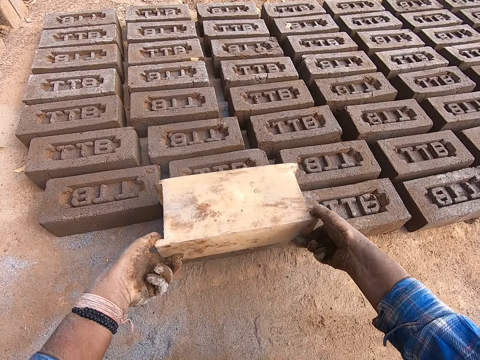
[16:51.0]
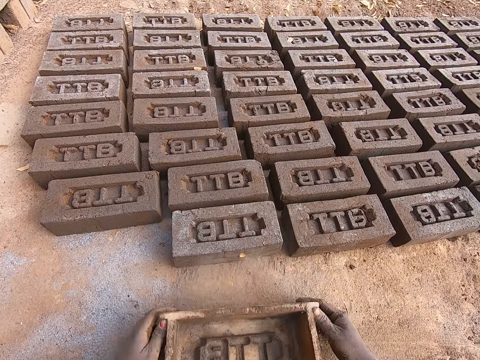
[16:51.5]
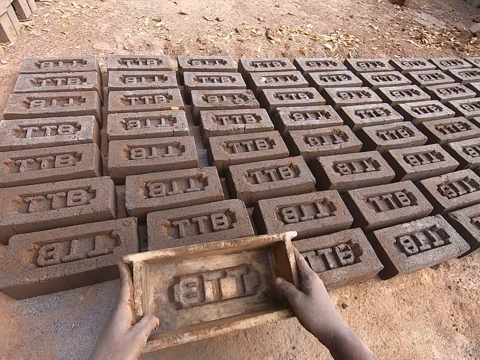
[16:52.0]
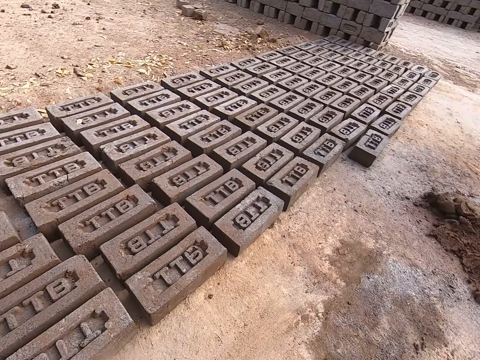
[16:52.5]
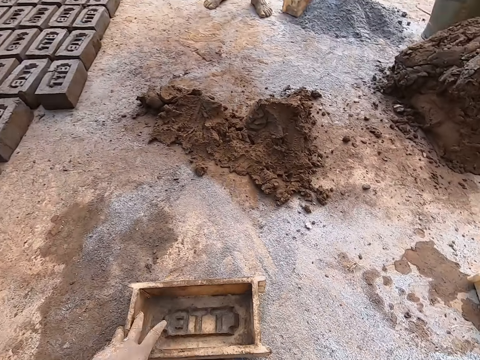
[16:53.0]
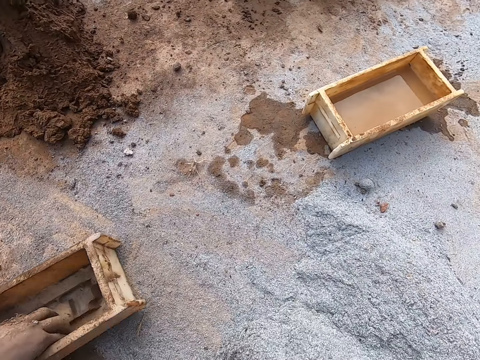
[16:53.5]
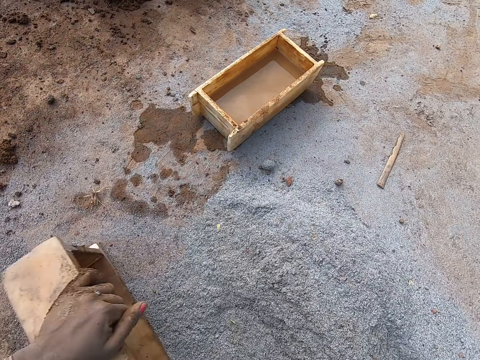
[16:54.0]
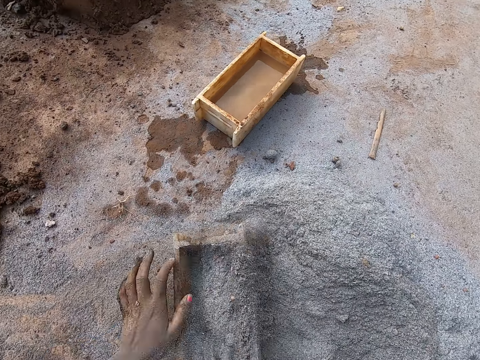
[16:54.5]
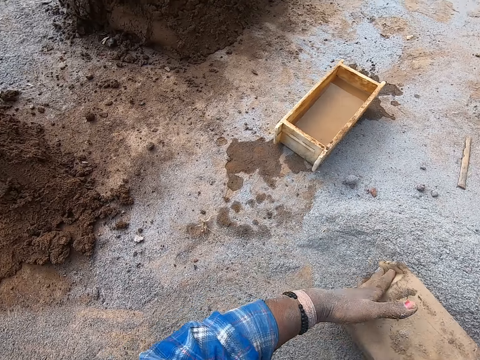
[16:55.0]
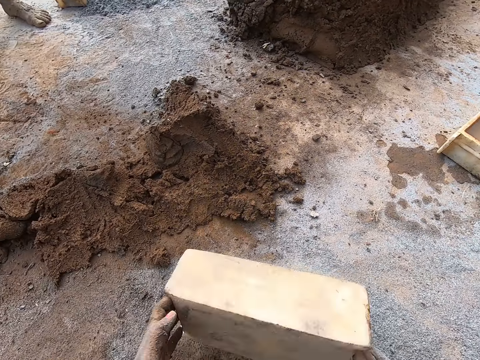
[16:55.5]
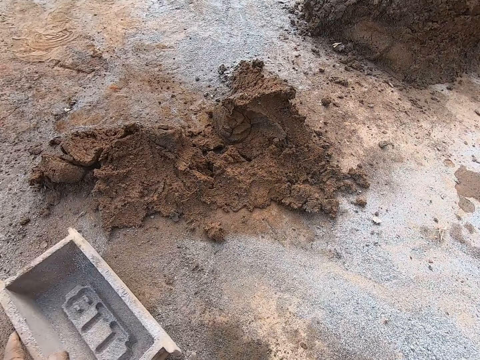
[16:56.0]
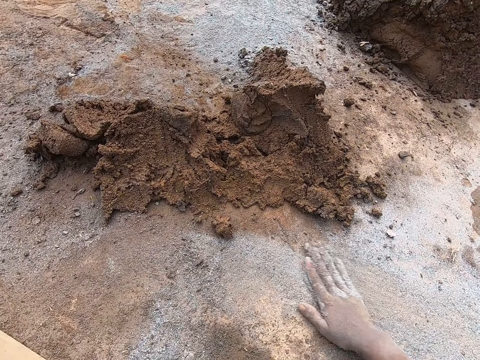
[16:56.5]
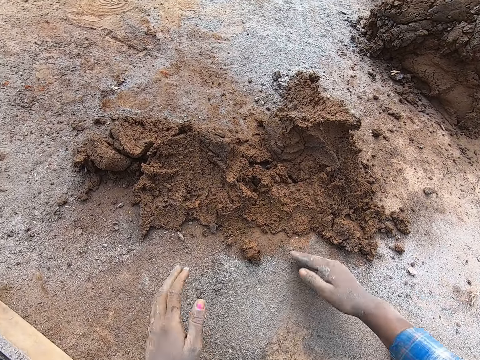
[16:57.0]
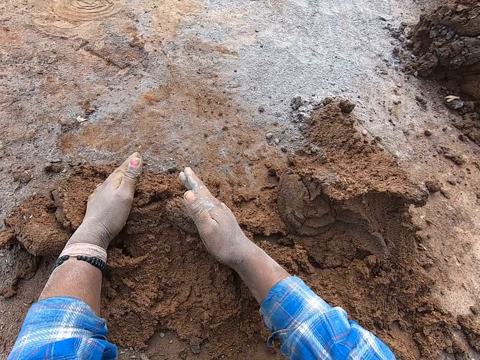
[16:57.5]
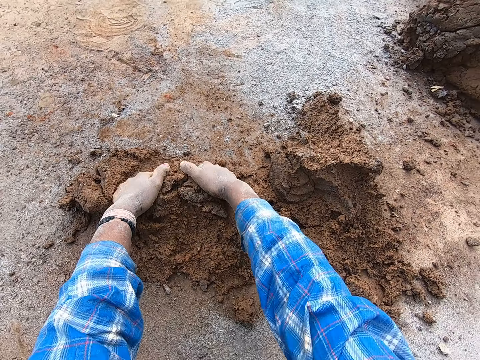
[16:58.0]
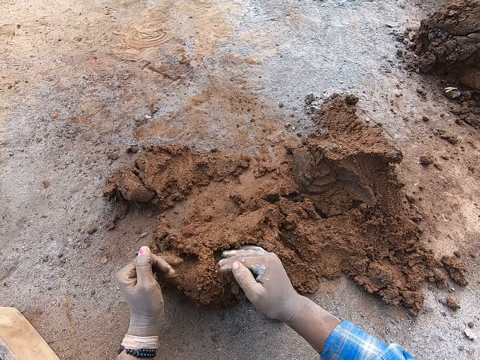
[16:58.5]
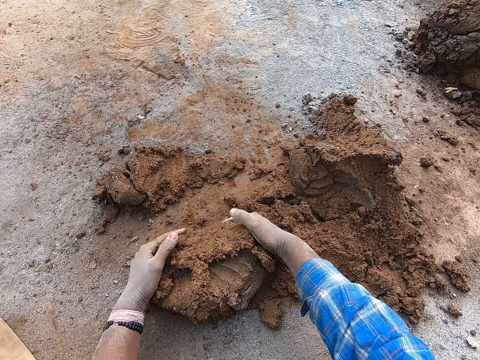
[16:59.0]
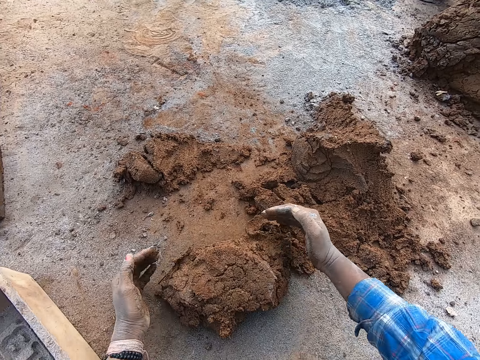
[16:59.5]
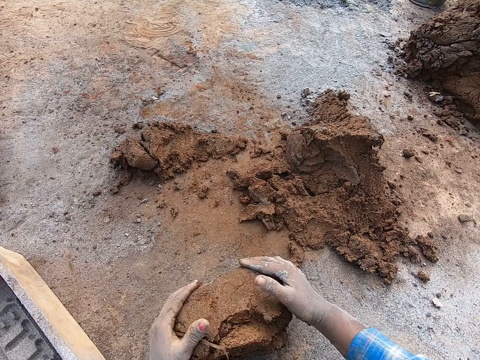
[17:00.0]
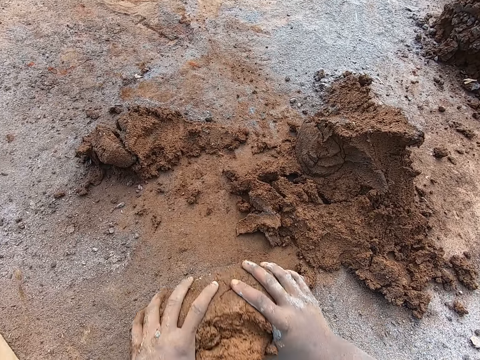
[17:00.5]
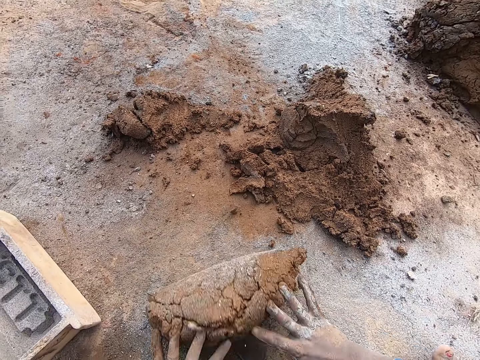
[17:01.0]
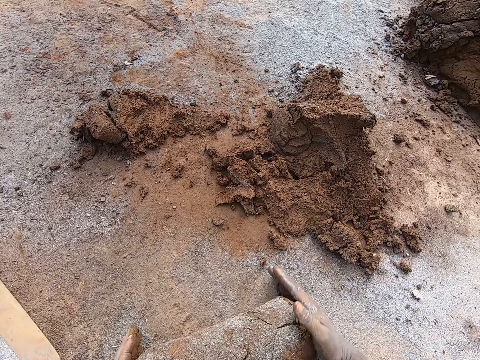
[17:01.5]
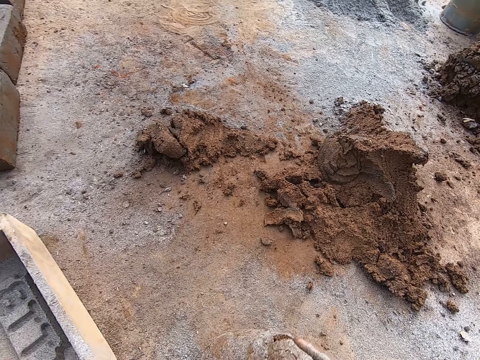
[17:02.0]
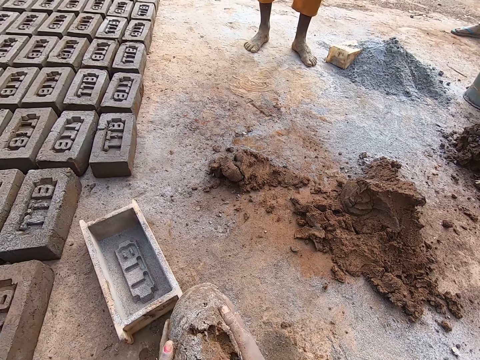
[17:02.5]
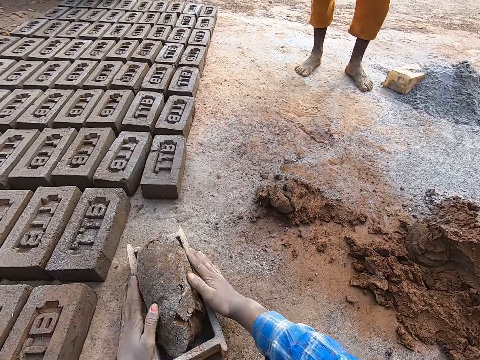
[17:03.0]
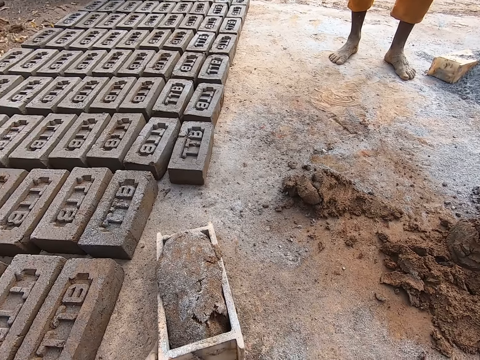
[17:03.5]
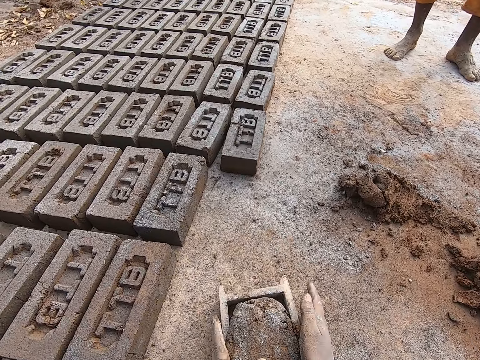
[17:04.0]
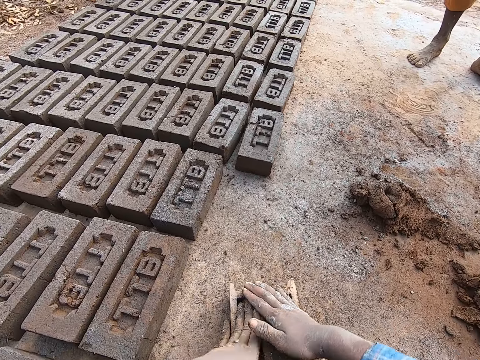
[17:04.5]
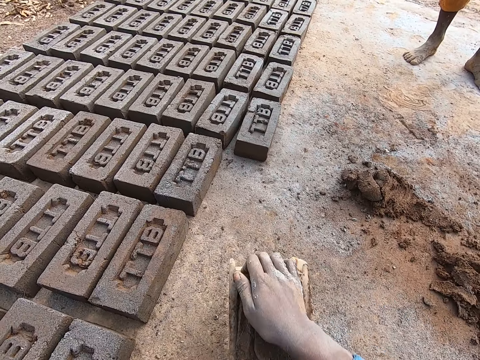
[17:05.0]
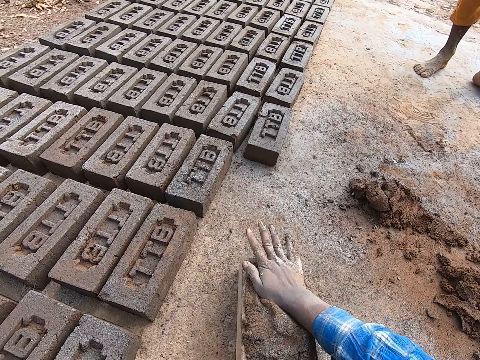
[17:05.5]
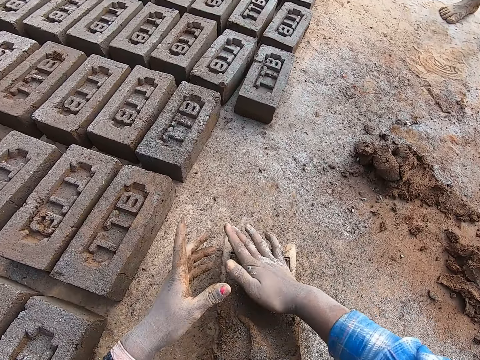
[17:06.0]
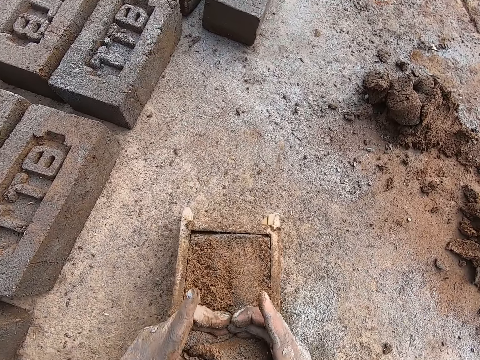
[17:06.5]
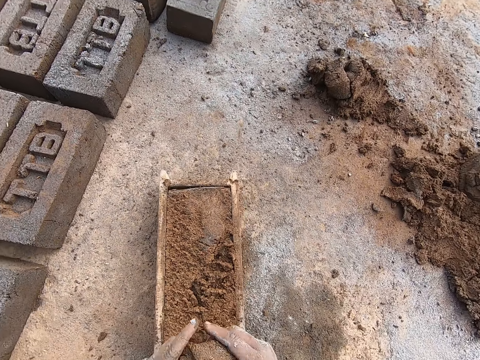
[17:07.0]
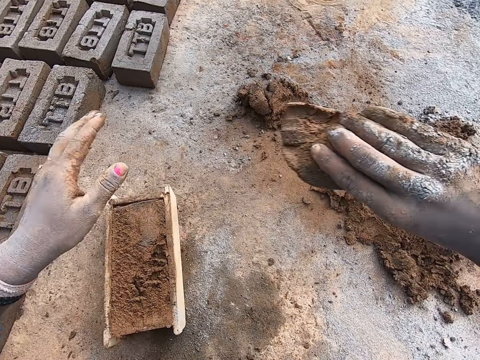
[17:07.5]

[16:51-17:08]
The camera wearer pulls out the brick molder or brick mold from the mortar on the ground with both hands. She puts down the brick mold. She flips over the brick molder with both hands. She lifts the brick mold and puts the brick mold on the brick. She hits the mortar on the ground with the base of the brick molder in her hands. She puts down the brick mold. She fills the brick molder with sand from the ground with both hands. She pours the sand in the brick molder to the ground with both hands. She puts down the cement. She drops the brick molder on the floor with her left hand. She spreads the sand on the ground with her right hand. She scoops mortar to the ground from a heap of mortar with both hands. She dusts the sand with the cement. She rolls the mortar on the ground with both hands. She carries the mortar on the ground with both hands. She drops the mortar in the brick molder with both hands. She drags the brick mold, presses the sand on the brick mold, and hits the brick mold on the ground. She adjusts the mortar in the brick molder with her right hand. She scoops excess mortar from the top of the brick molder with both hands.

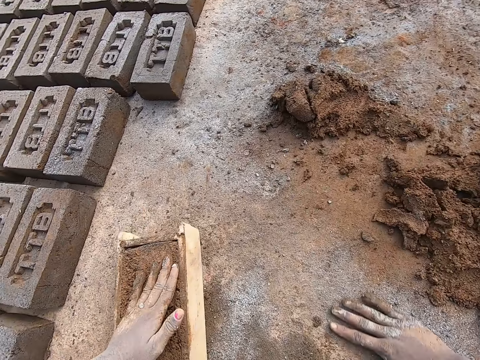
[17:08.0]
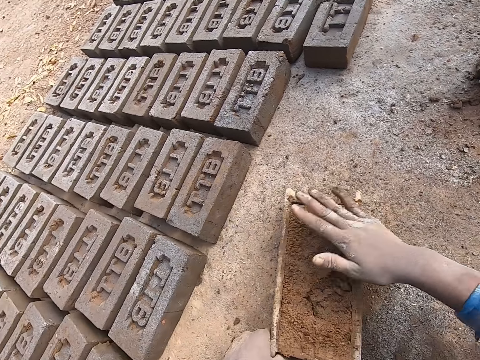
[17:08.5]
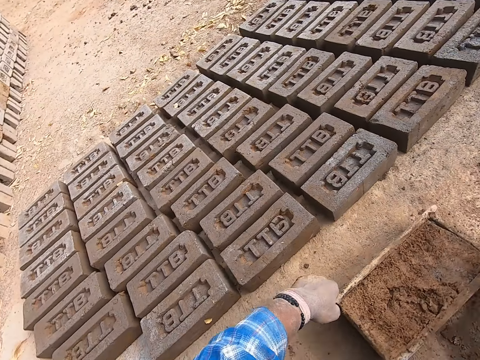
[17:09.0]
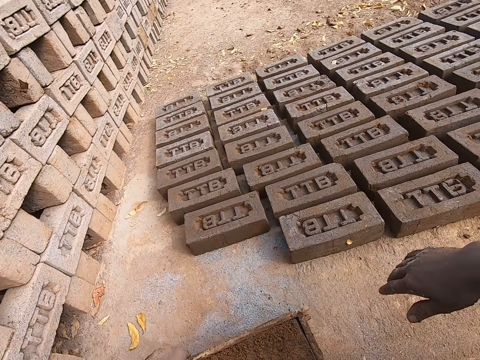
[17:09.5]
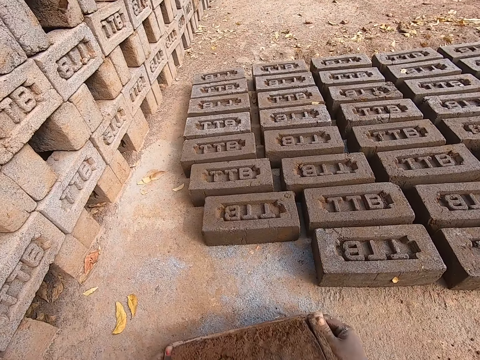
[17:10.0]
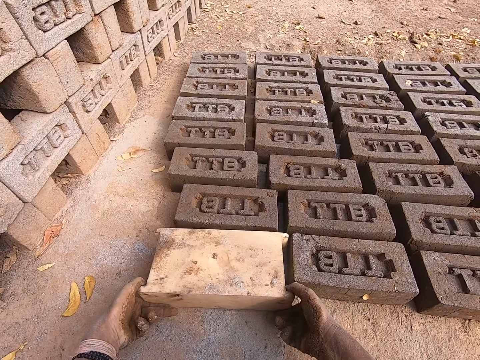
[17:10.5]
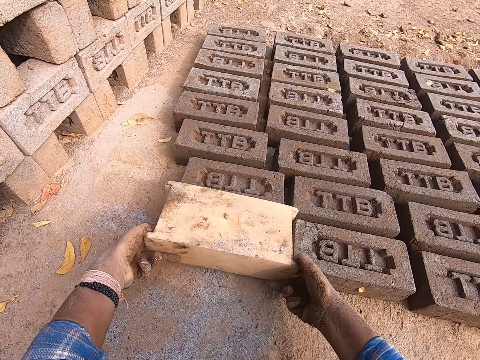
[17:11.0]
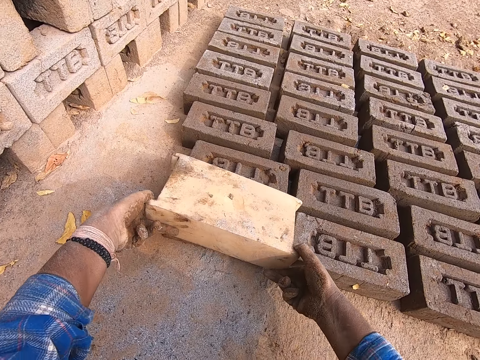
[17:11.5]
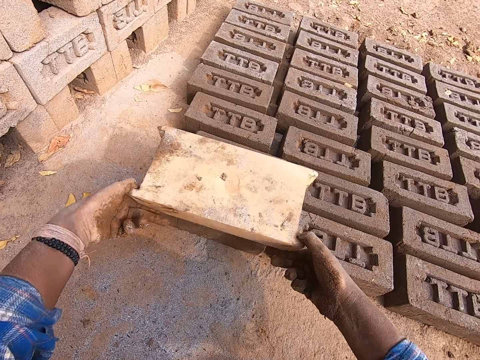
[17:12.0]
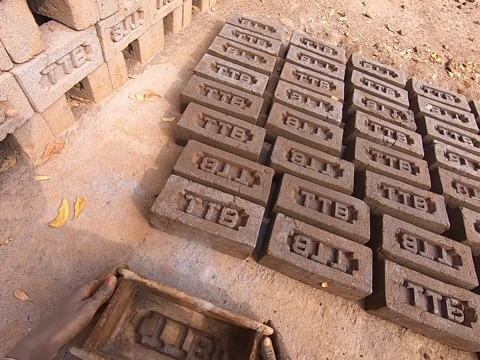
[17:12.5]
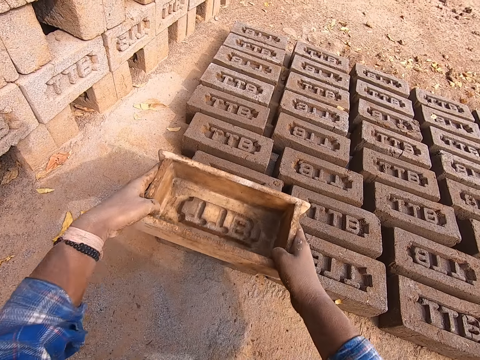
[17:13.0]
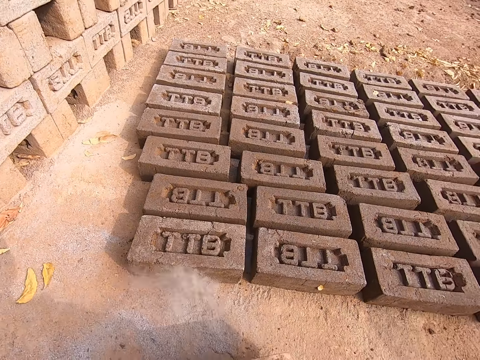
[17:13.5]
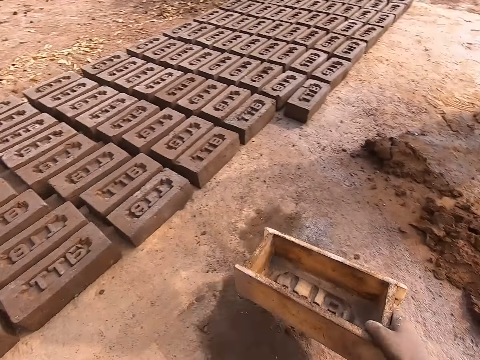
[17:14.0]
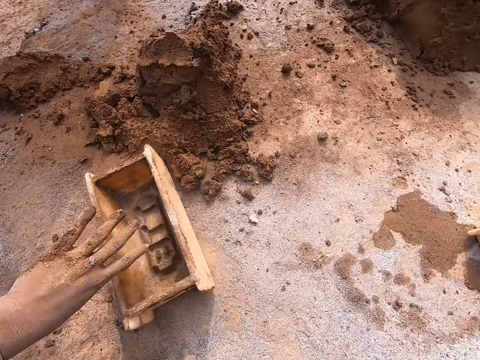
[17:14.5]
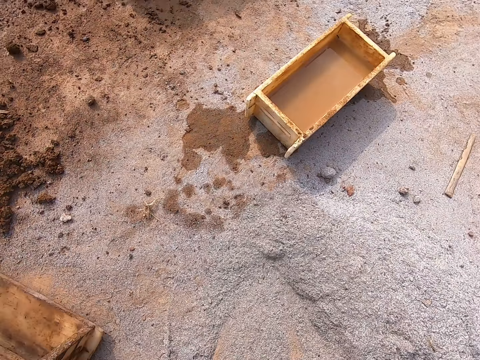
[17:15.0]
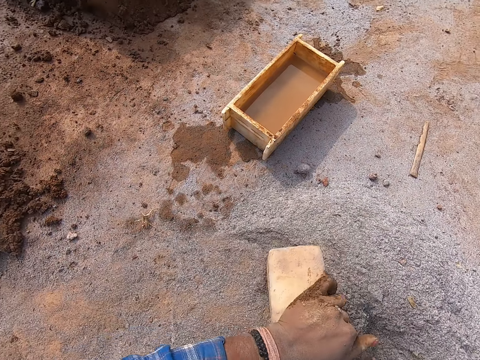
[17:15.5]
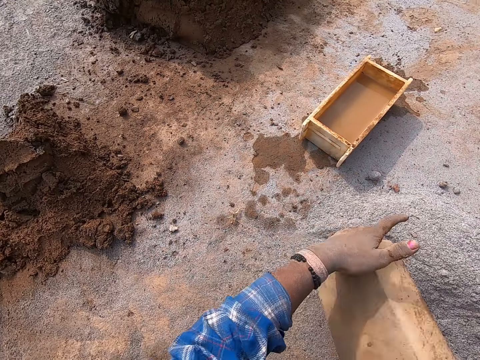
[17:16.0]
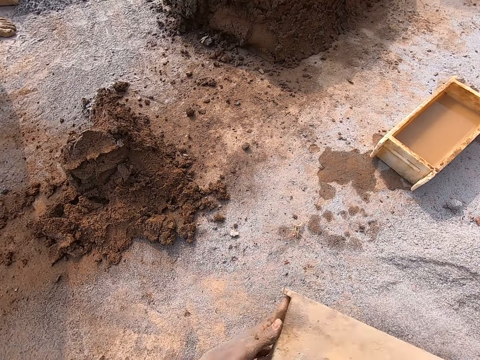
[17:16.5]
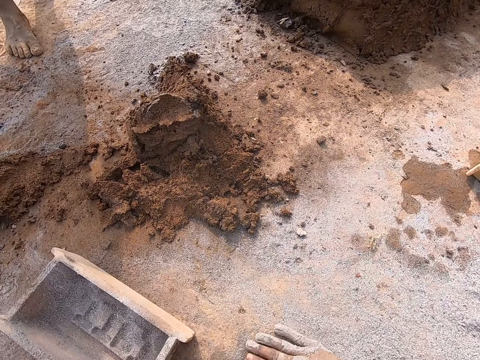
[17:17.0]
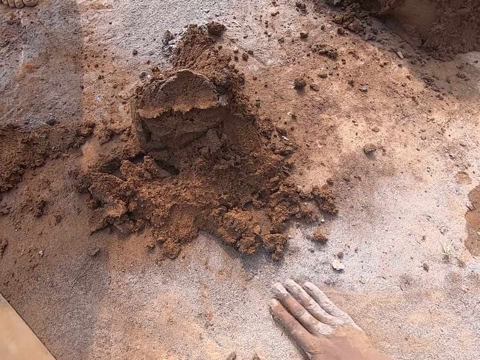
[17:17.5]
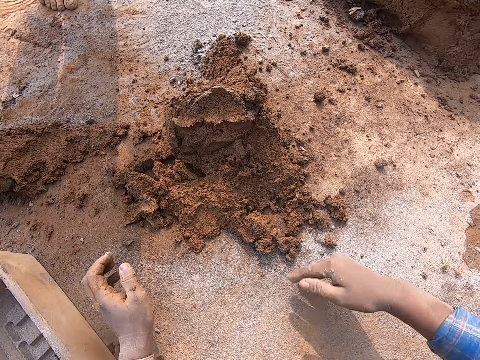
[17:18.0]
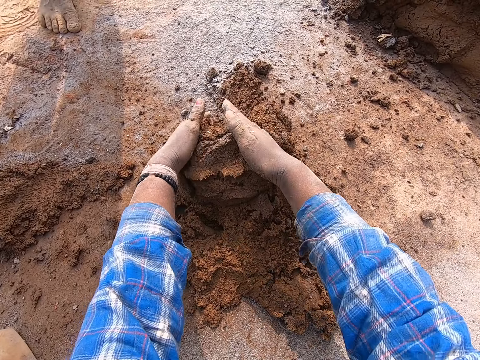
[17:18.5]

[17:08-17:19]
The camera wearer throws the excess mortar on the heap of mortar with her right hand. She presses sand on the brick mold or brick molder. She drags the brick molder to her left side with her left hand. She puts down the brick. She flips over the brick molder with mortar in it to the ground with both hands. She pulls out the brick molder from the mortar on the ground with both hands. She puts down the brick mold. She flips over the brick molder with both hands. She lifts the brick mold and puts the brick mold on the brick. She hits the mortar on the ground with the base of the brick molder in her hands. She puts down the brick mold and drags the brick mold. She fills the brick molder with sand from the ground with both hands. She pours the sand in the brick molder to the ground with both hands. She drops the brick molder on the floor with her left hand. She spreads the sand on the ground with her right hand.
